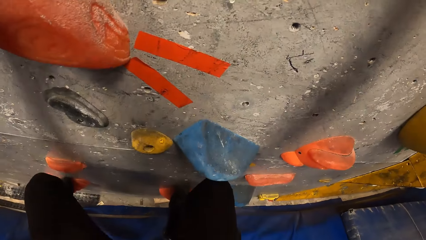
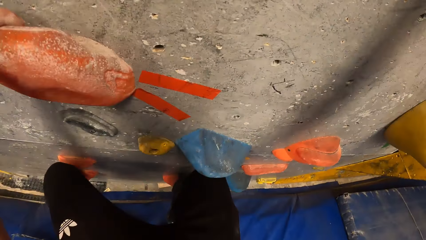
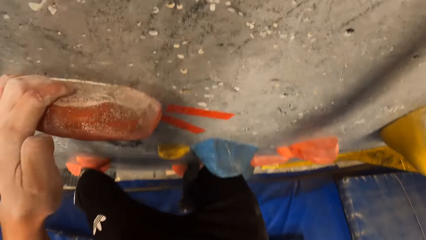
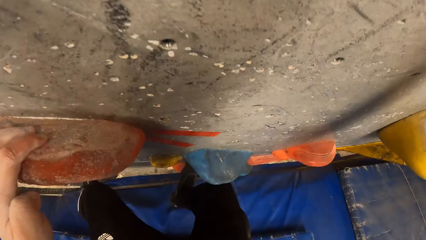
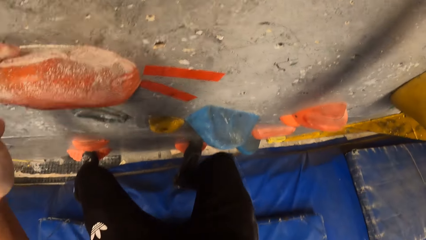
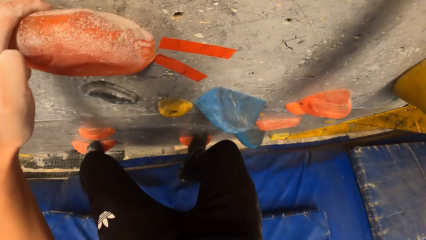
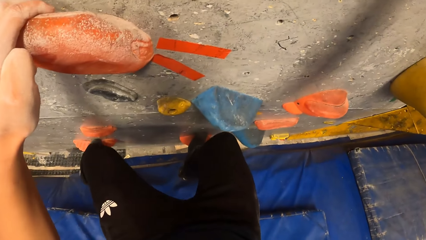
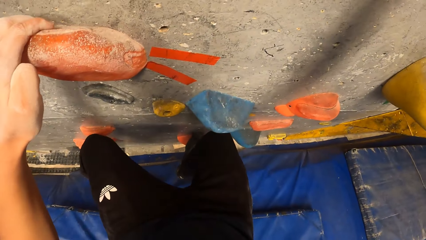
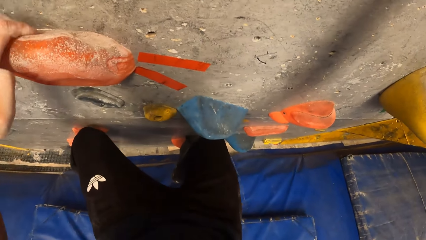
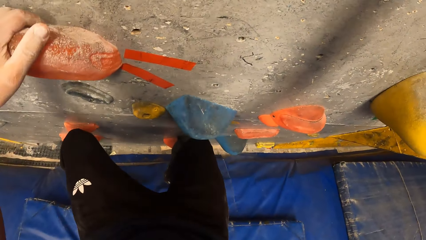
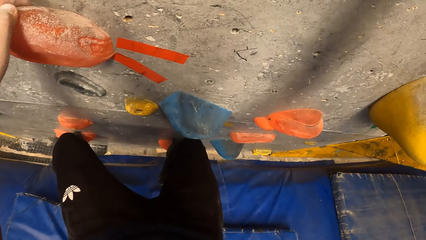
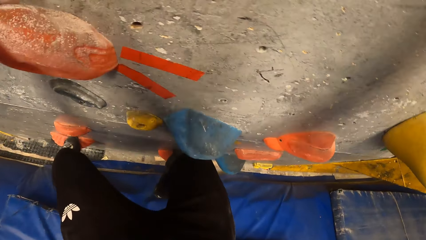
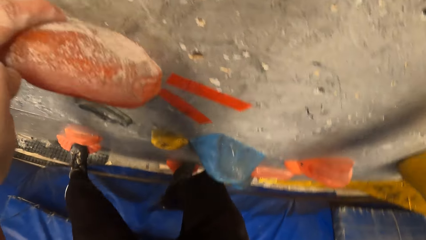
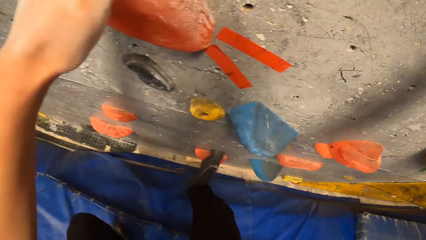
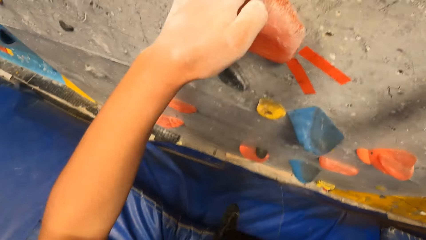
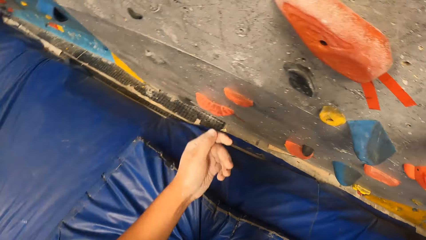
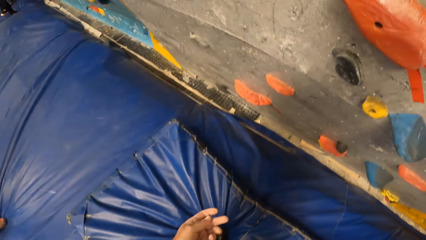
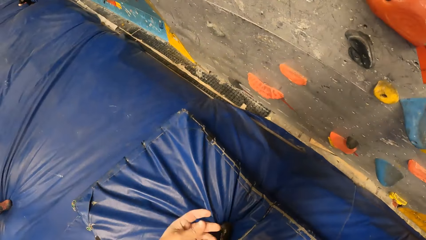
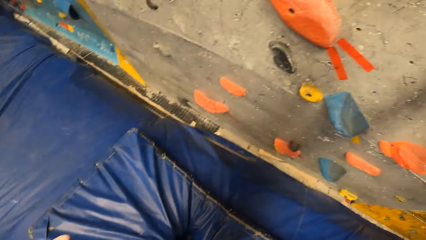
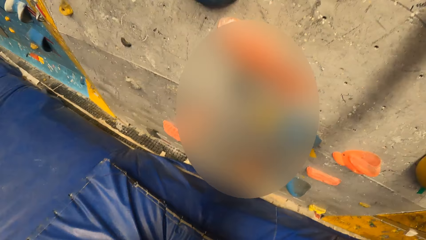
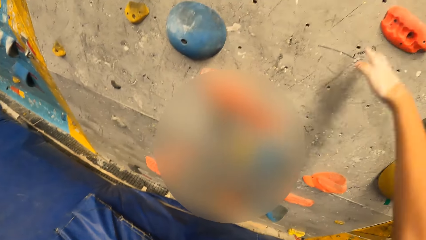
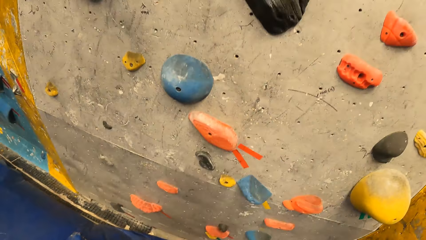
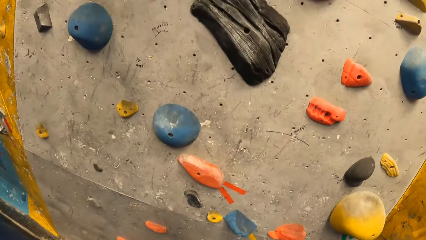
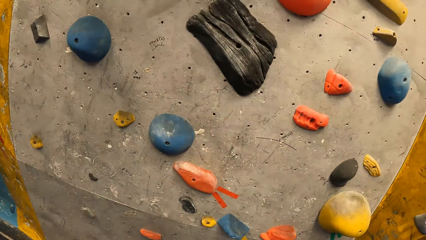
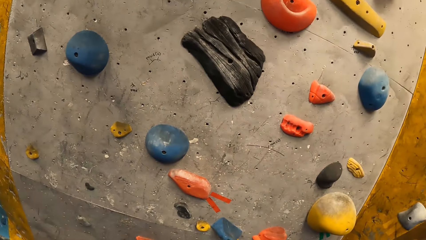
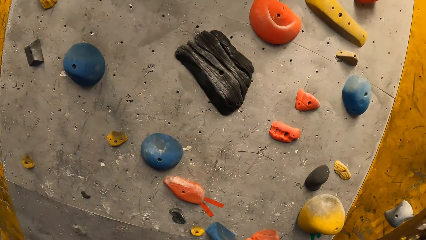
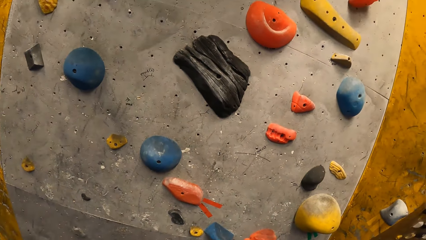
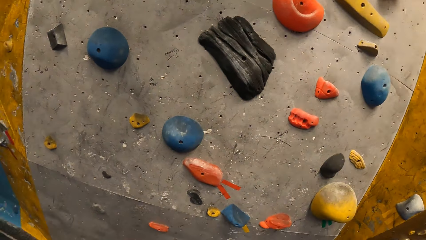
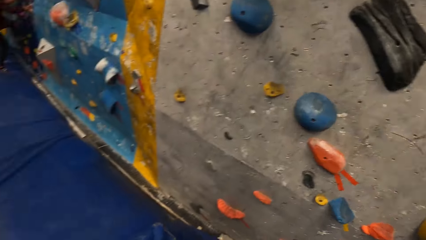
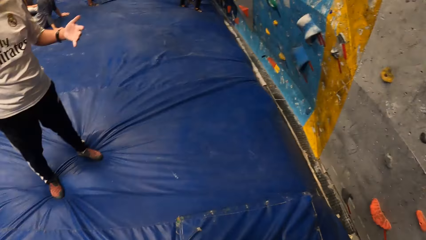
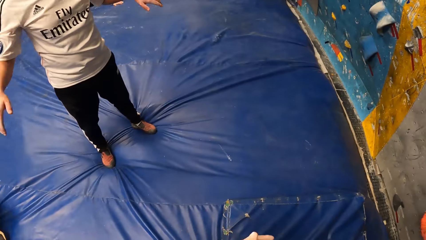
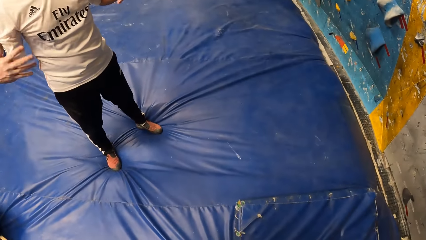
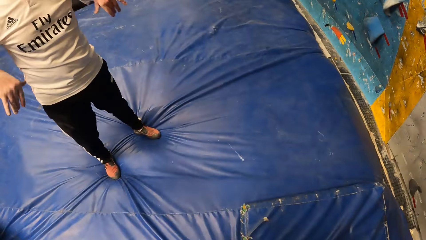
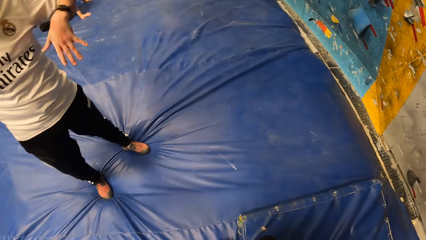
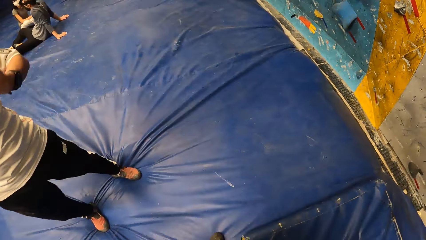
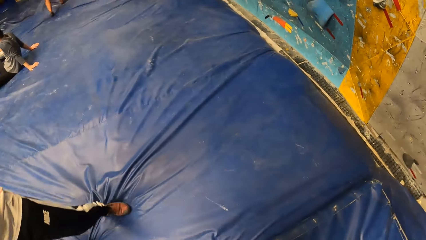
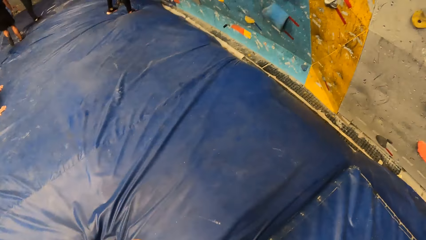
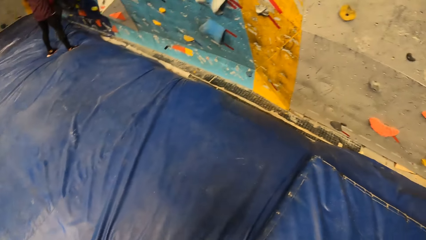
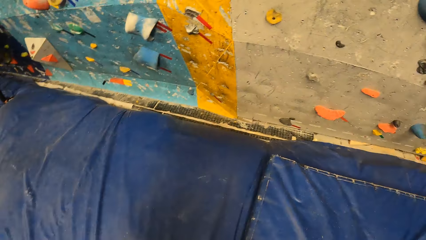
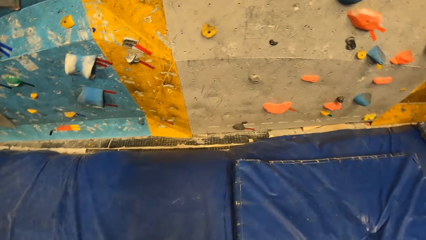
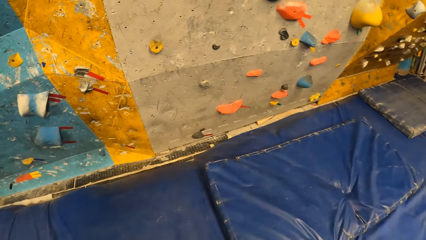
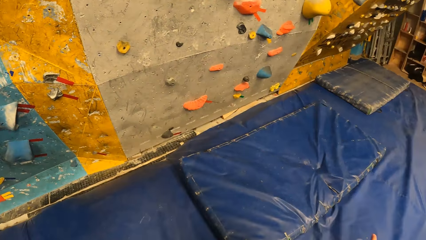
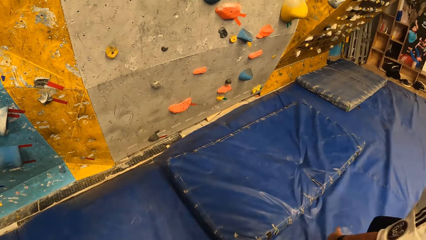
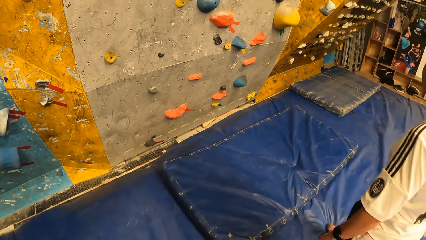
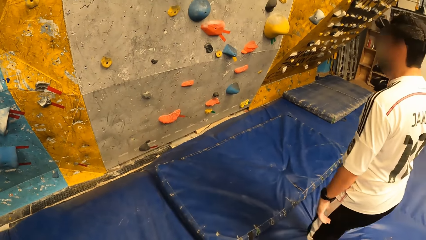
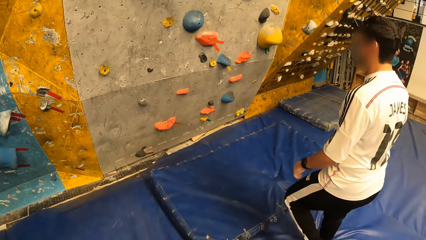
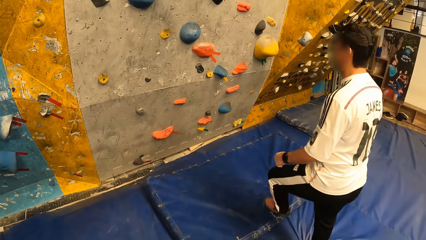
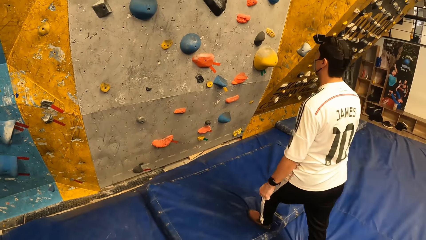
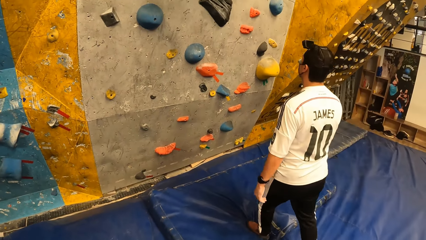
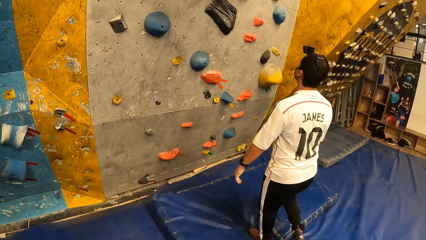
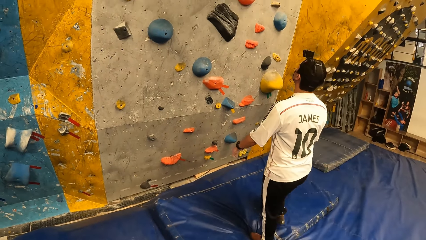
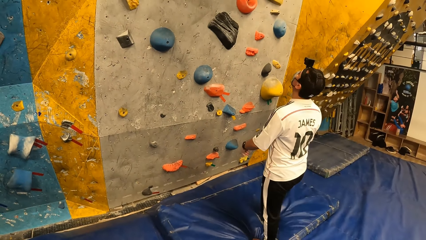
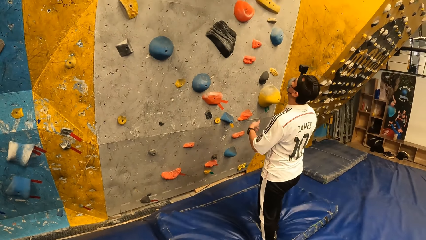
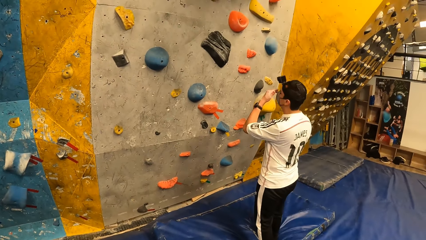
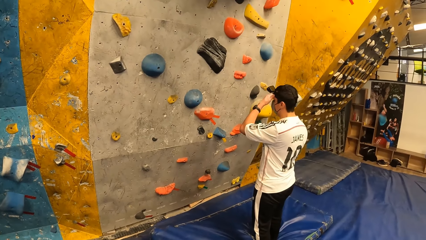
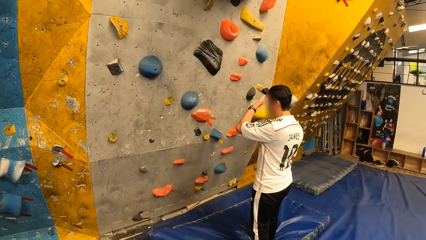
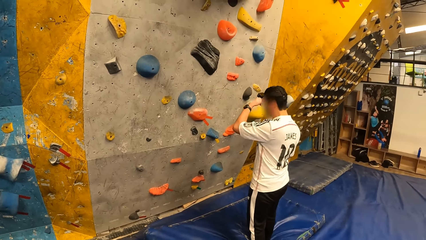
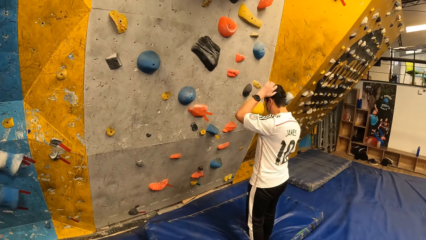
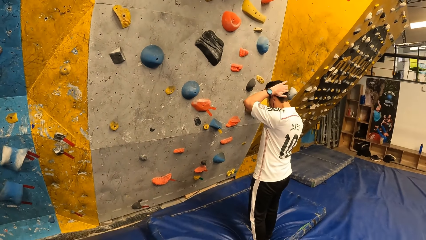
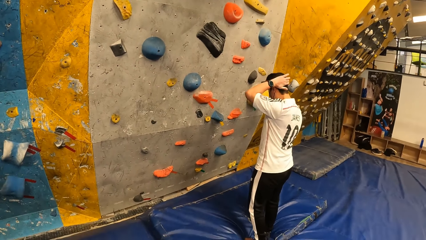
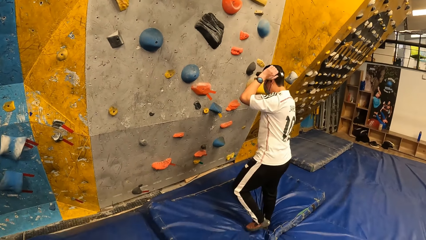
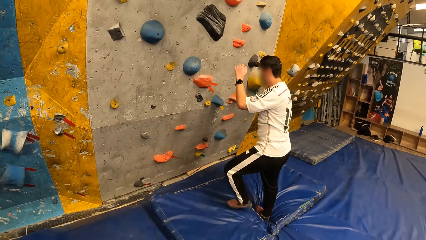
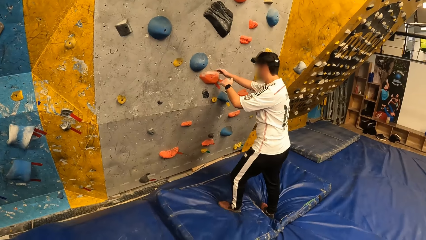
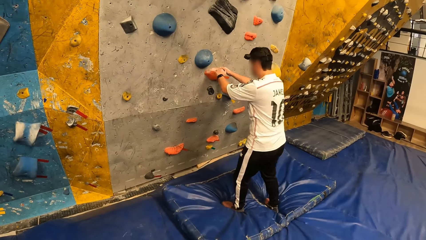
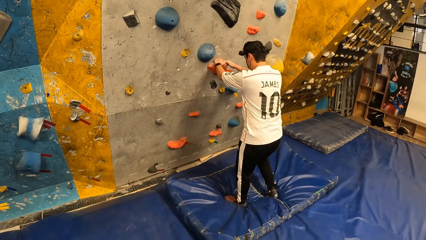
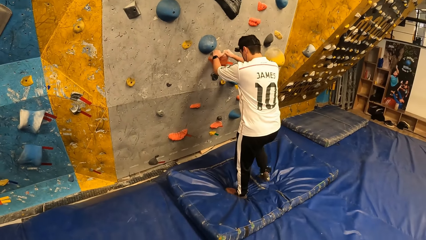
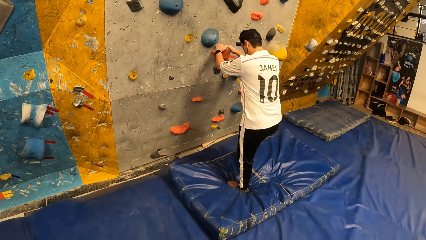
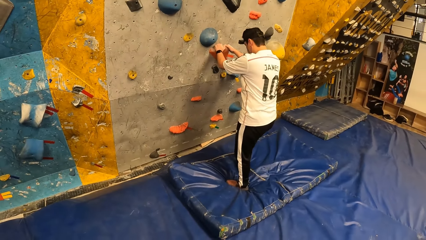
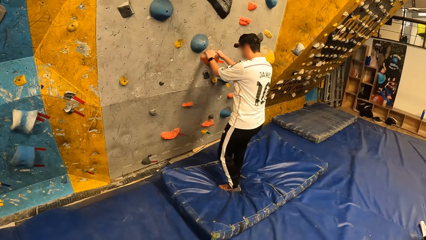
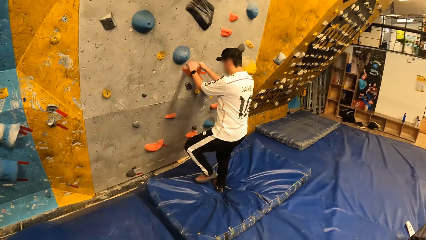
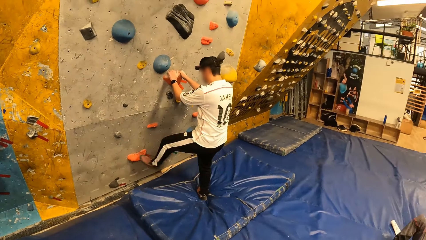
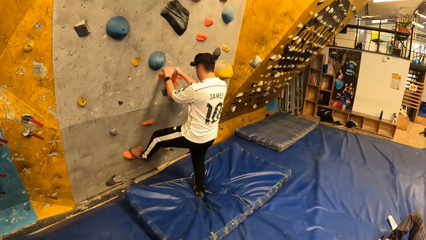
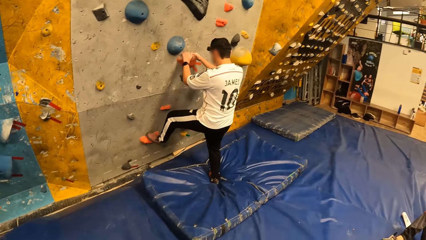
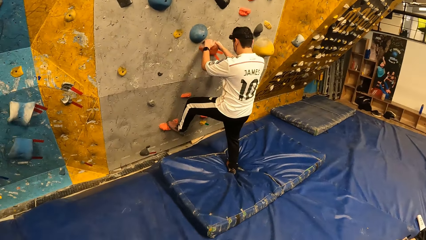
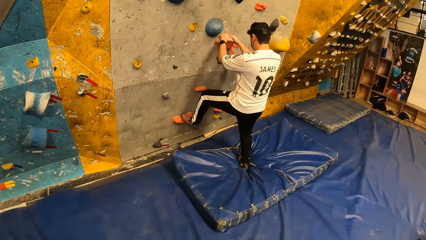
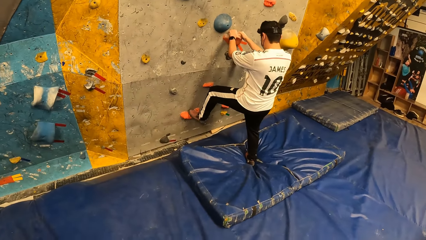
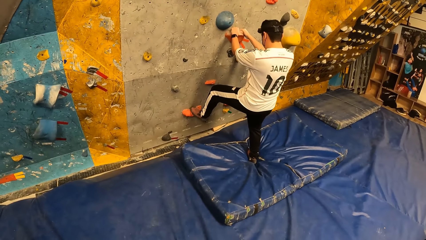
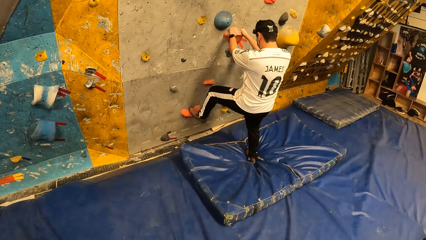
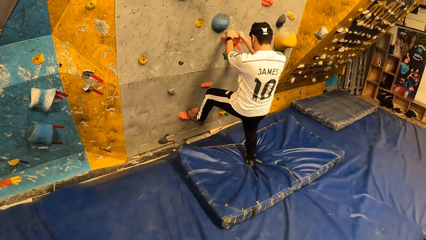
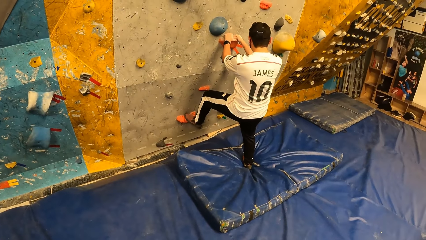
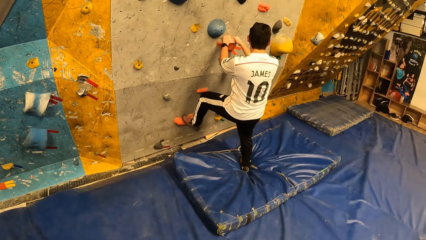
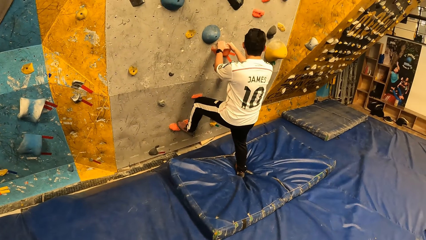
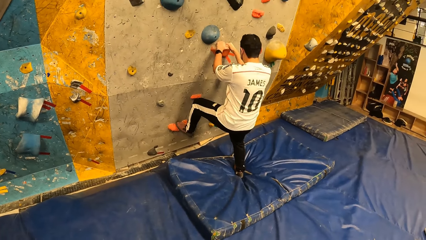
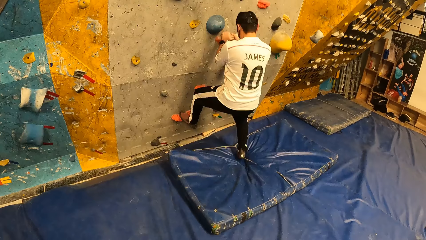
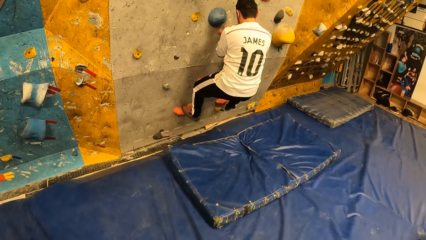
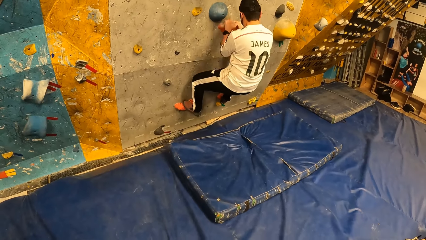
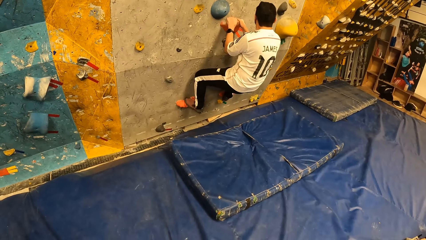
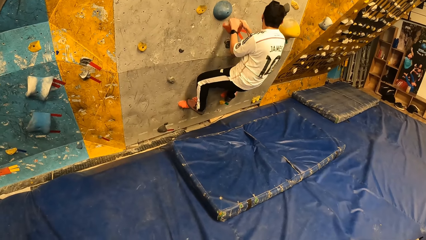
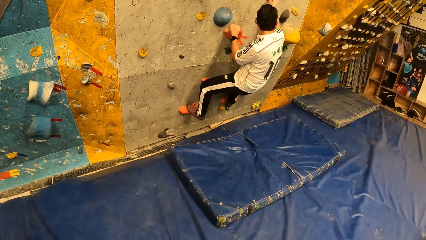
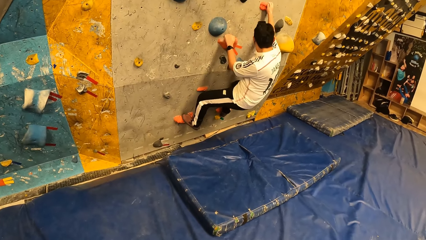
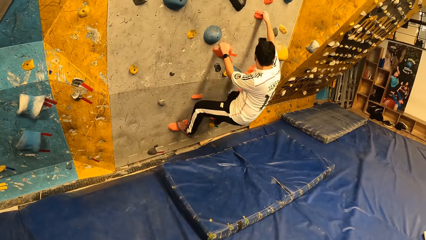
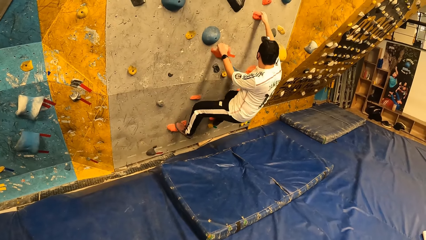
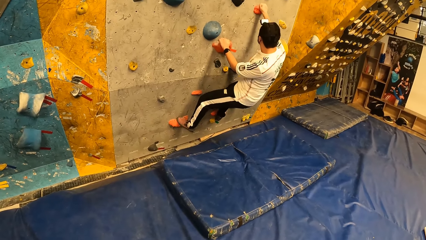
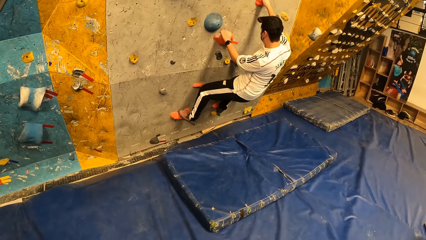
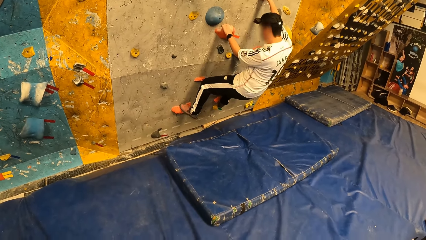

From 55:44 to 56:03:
The camera wearer holds the wall grip. They jump from the wall. They look at the wall. A man wiggles both hands. The camera wearer looks at the man. They look around. They look at the wall. The man walks to the wall. The man adjusts a camera on his head with his left hand. The man holds the wall grip. The man climbs the bouldering wall with both hands. The man steps on the wall grip. The man climbs the wall.
